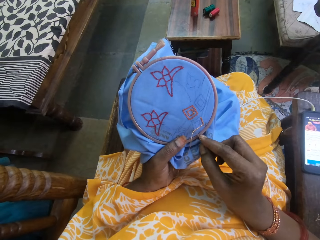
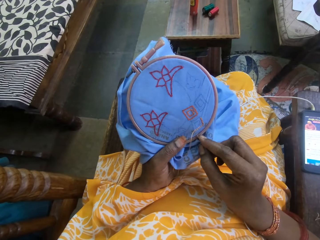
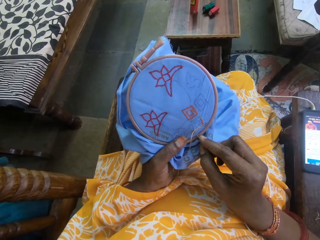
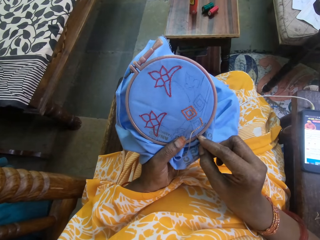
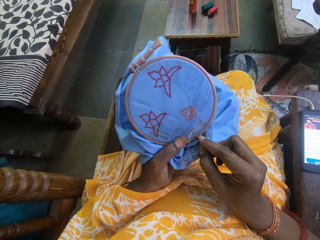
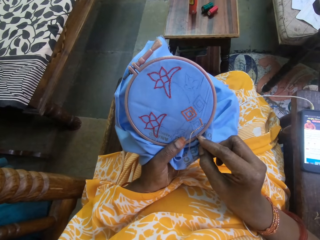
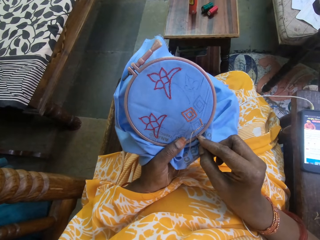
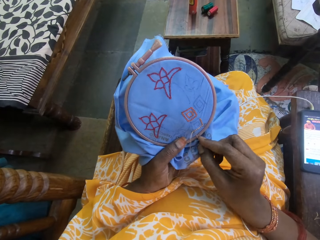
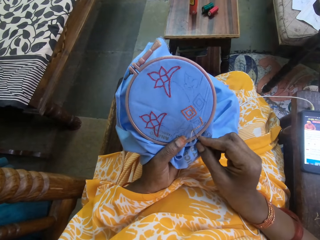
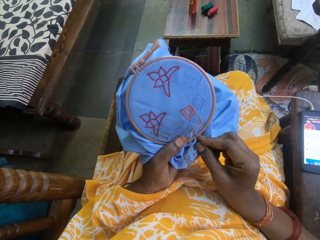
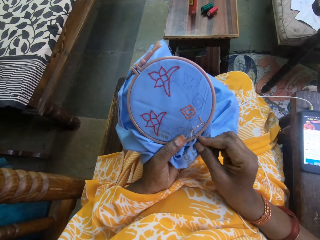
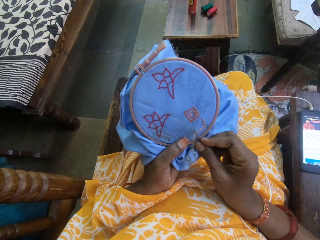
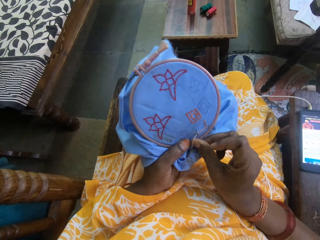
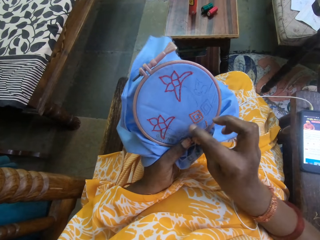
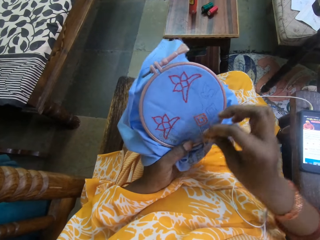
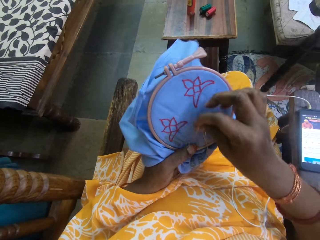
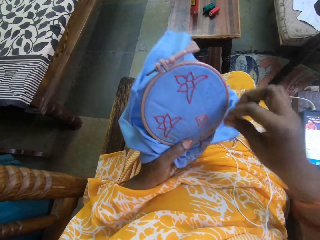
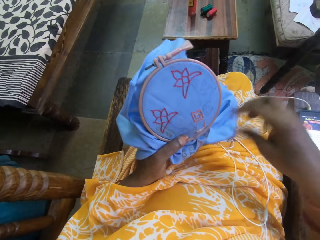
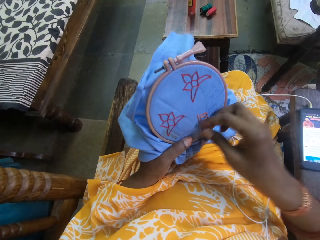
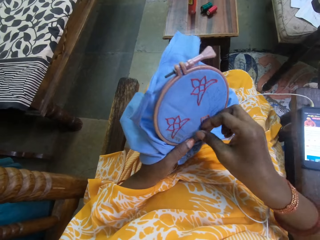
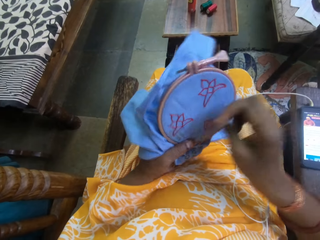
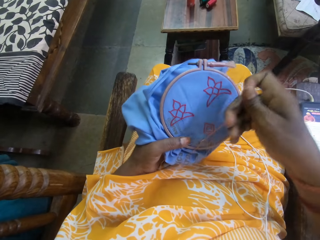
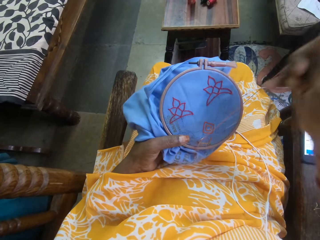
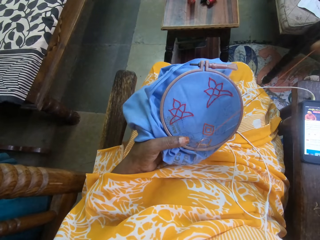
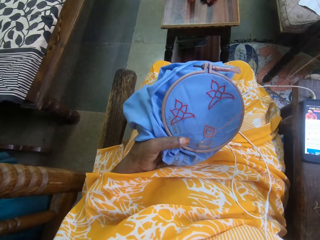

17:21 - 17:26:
The camera wearer sews a decoration using a sewing needle.

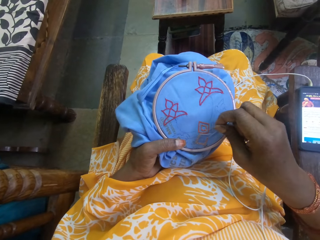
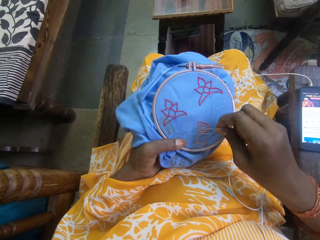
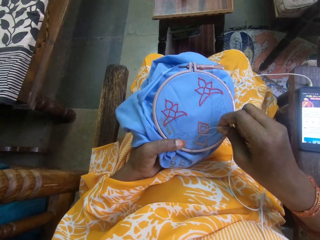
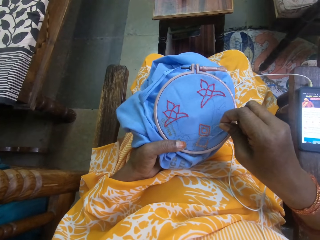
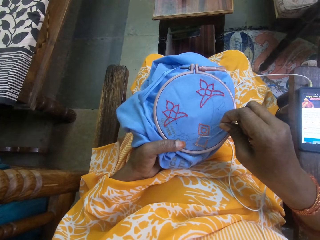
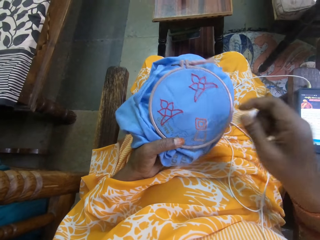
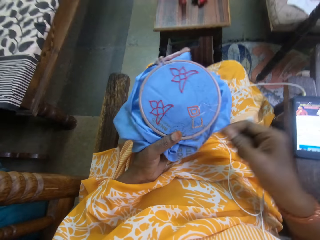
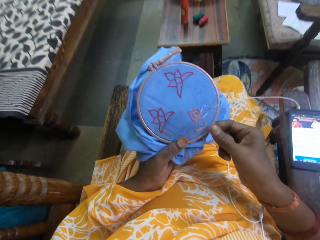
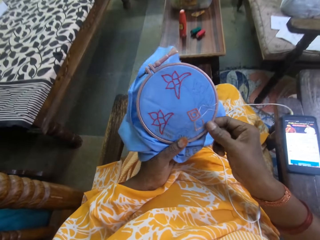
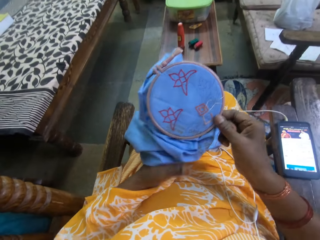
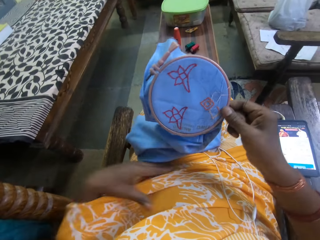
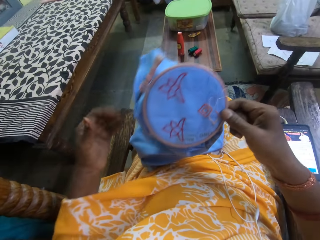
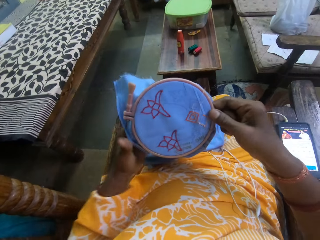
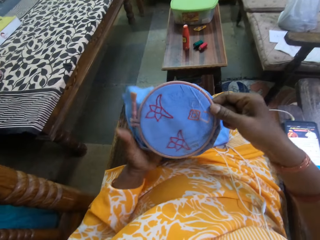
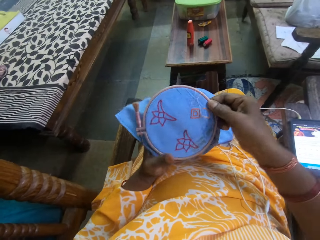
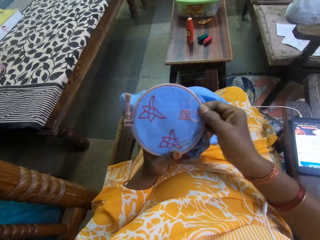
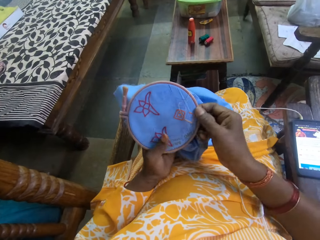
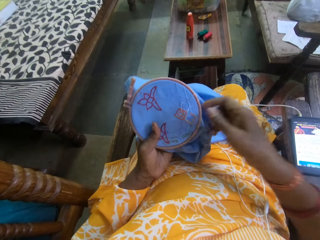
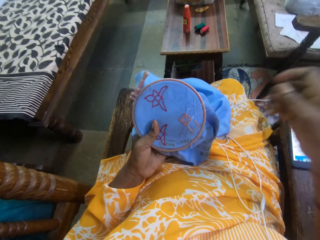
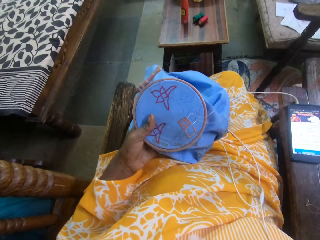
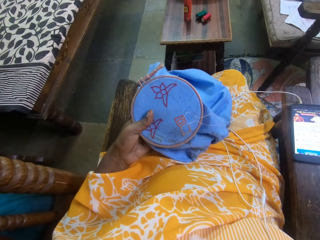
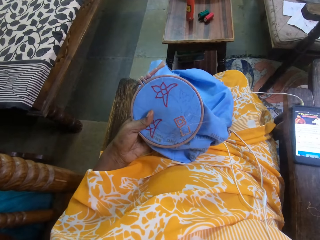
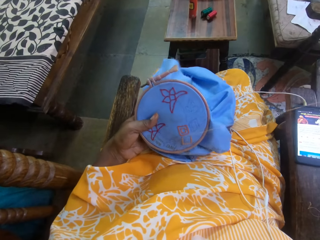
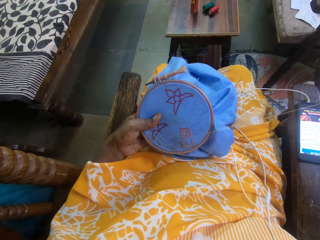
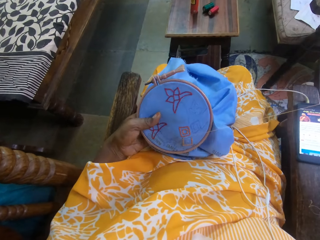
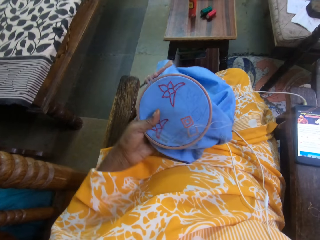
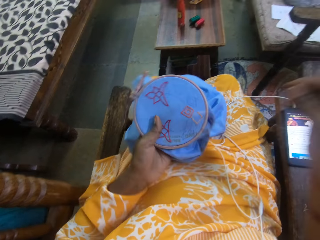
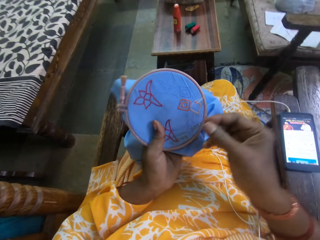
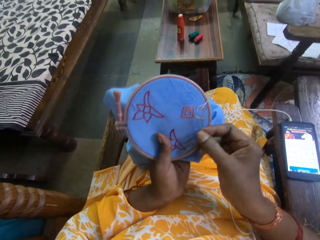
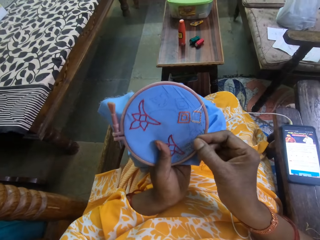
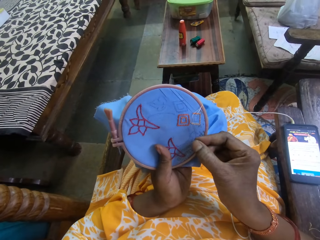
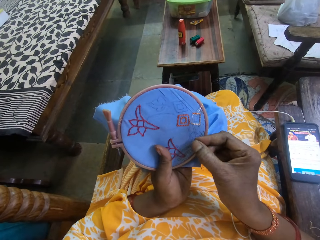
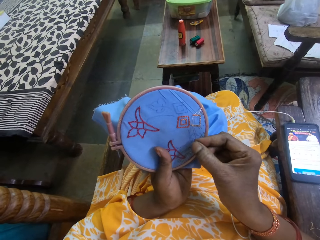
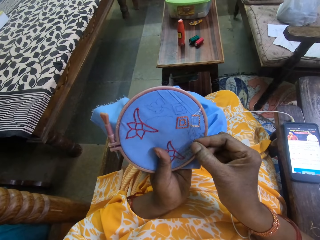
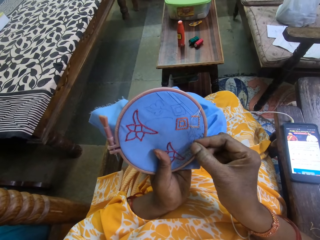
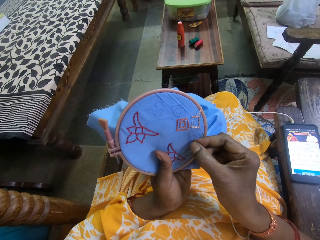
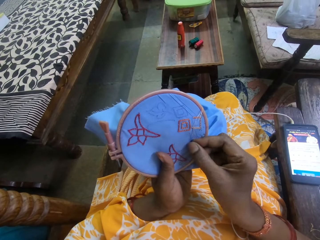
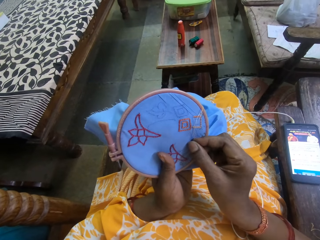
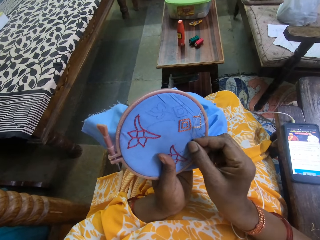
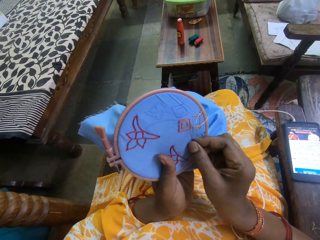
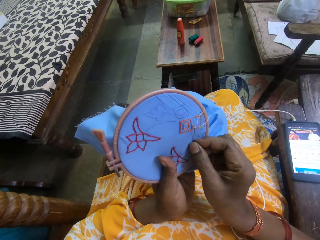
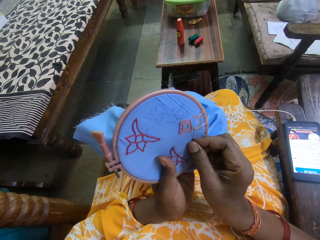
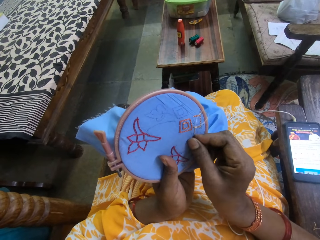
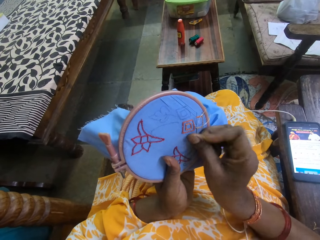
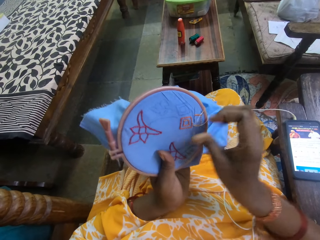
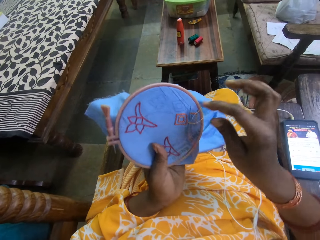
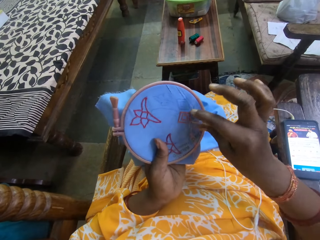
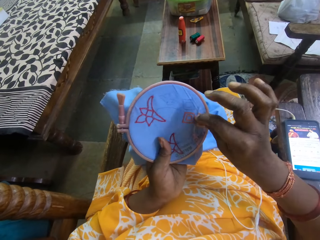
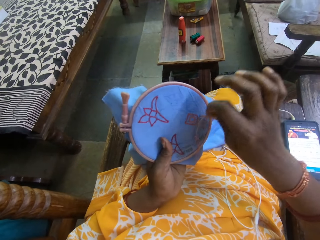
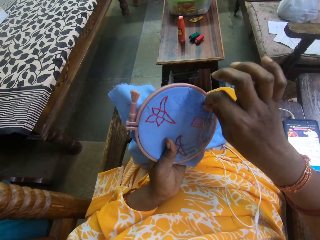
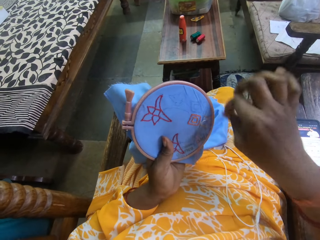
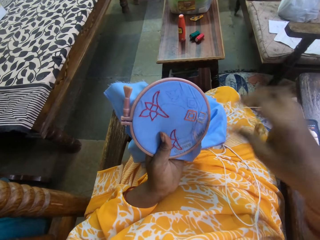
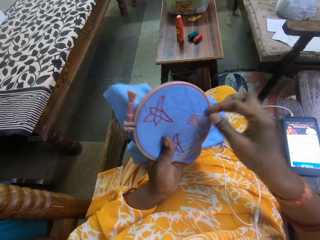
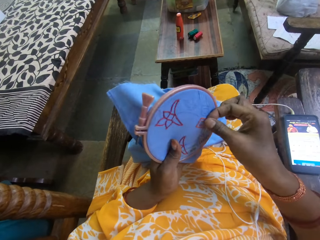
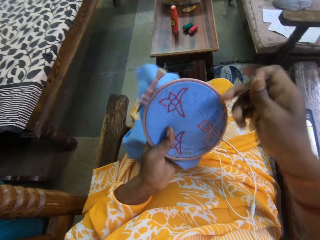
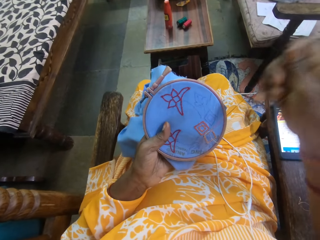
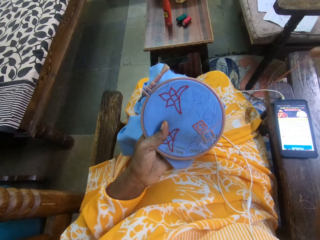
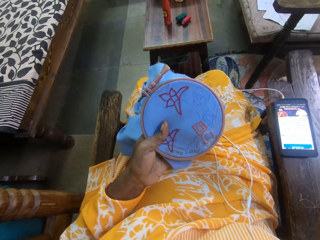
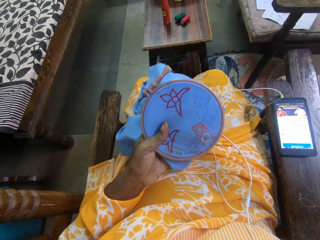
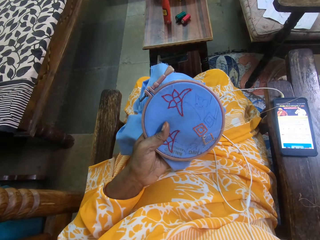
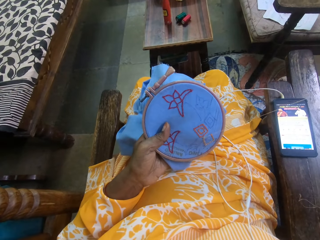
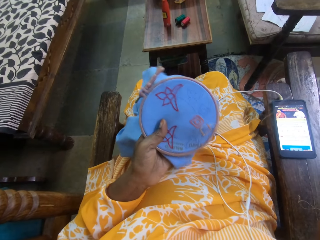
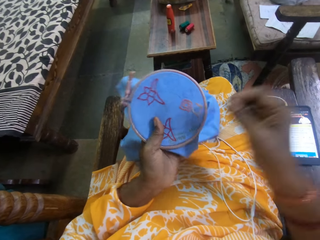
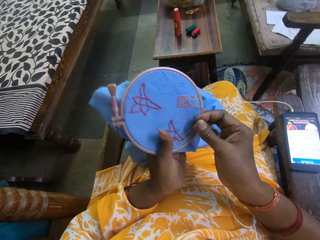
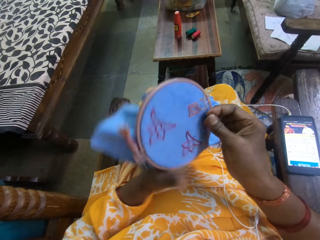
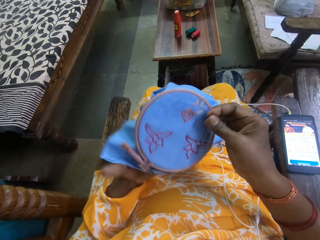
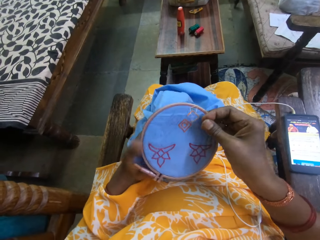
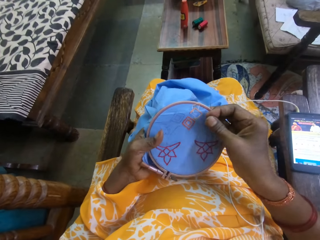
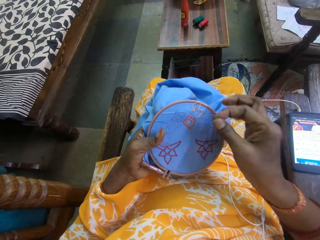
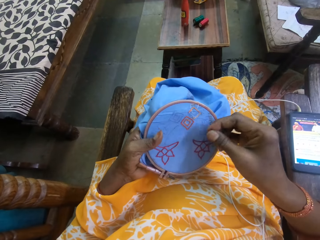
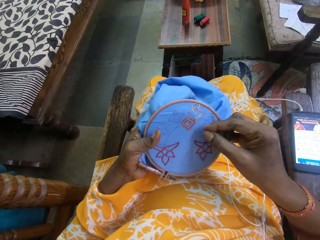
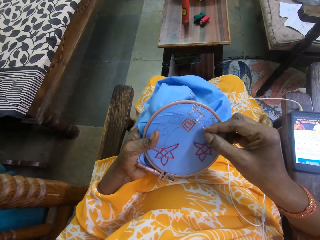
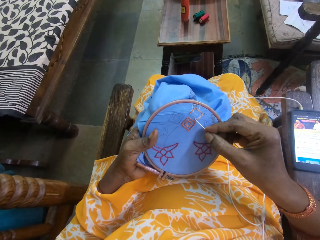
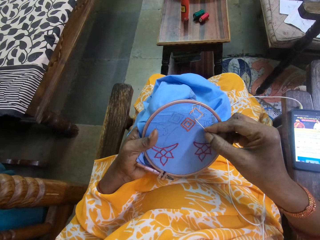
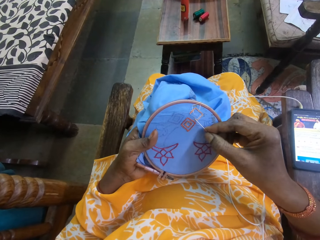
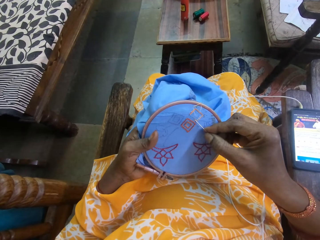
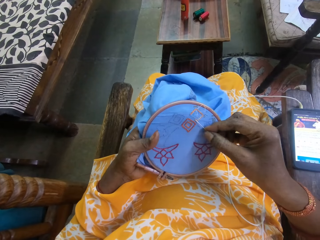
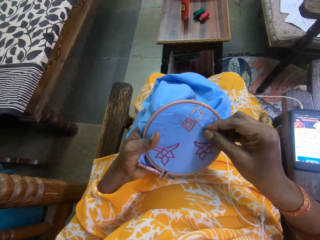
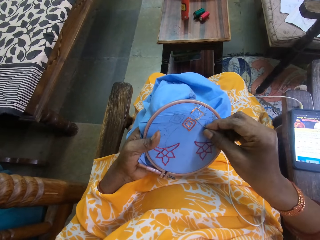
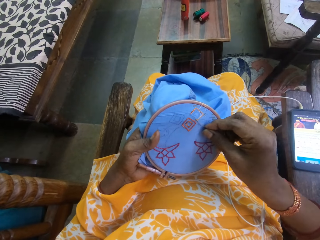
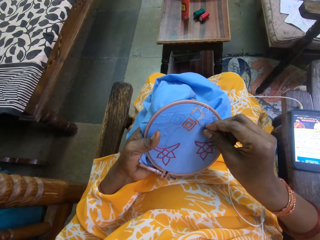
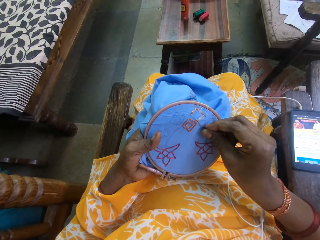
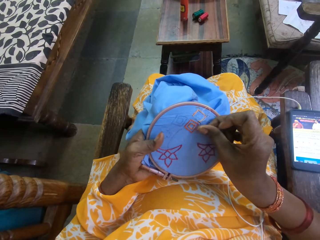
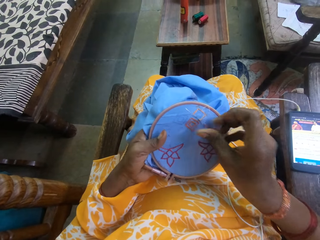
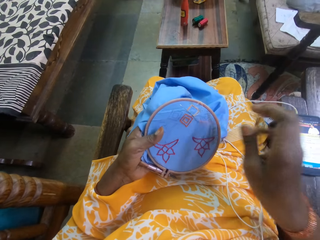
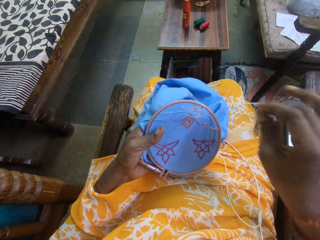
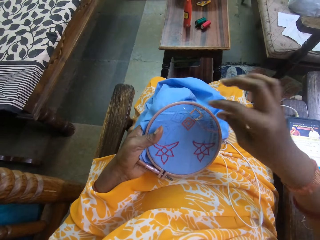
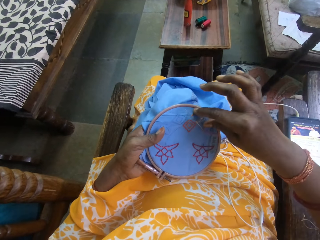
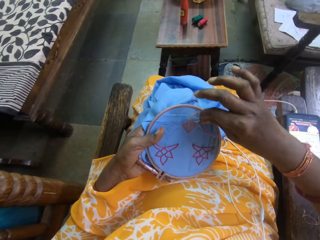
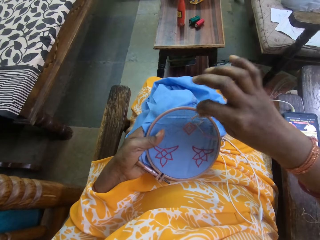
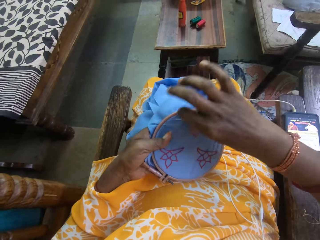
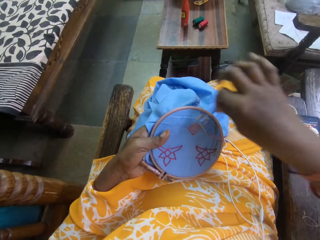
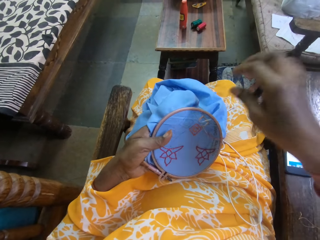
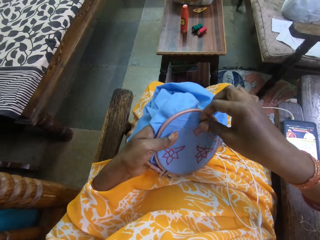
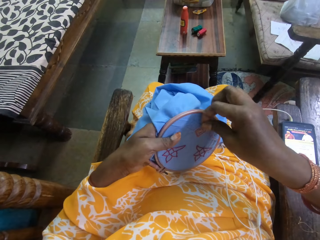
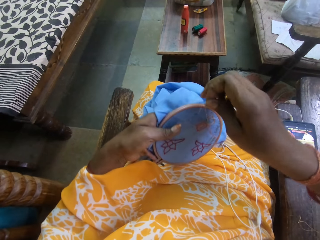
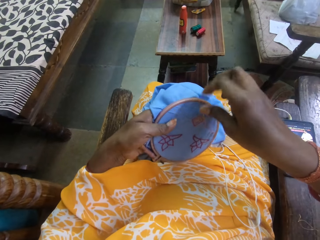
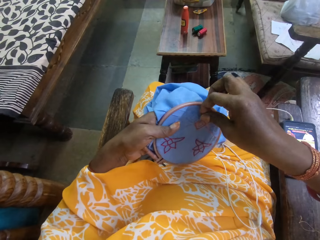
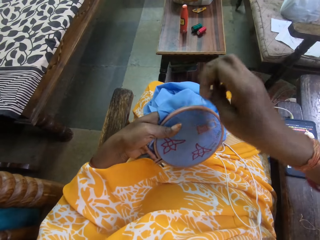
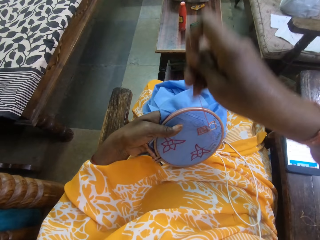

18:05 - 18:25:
The camera wearer rotates the decoration. They sew the decoration using a sewing needle. They pull the thread on the cloth. They turn the cloth in the hands. They insert the needle into the cloth.
